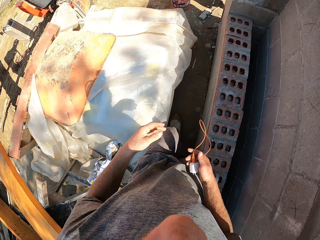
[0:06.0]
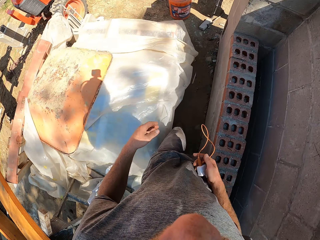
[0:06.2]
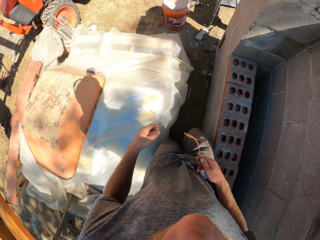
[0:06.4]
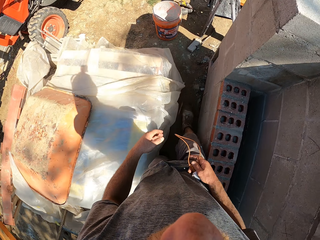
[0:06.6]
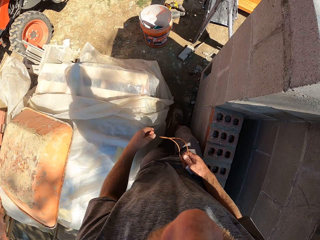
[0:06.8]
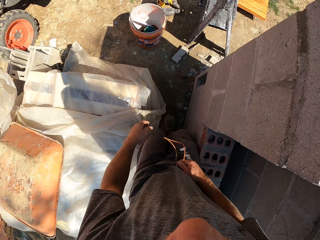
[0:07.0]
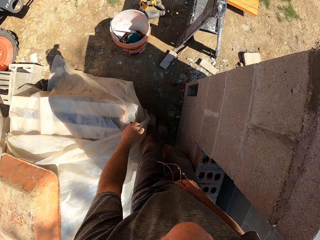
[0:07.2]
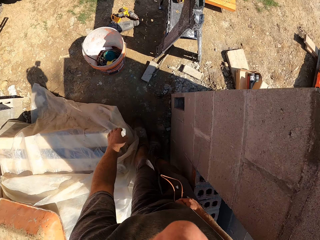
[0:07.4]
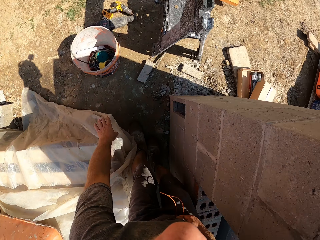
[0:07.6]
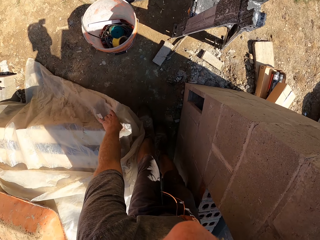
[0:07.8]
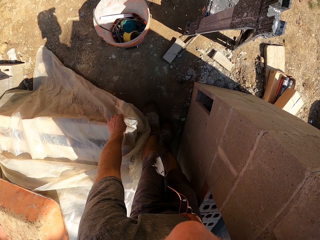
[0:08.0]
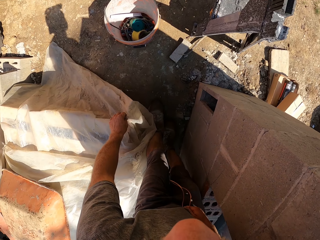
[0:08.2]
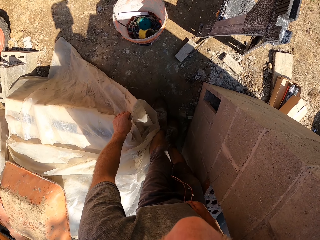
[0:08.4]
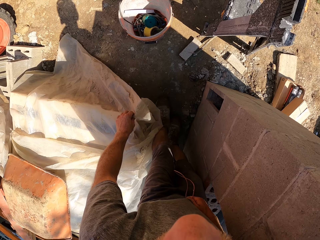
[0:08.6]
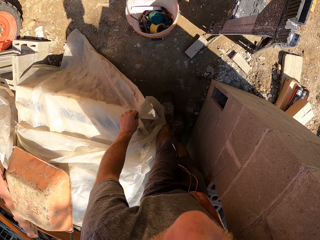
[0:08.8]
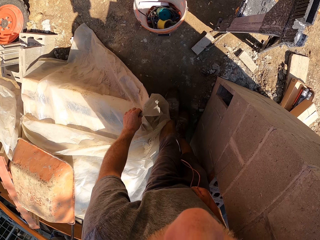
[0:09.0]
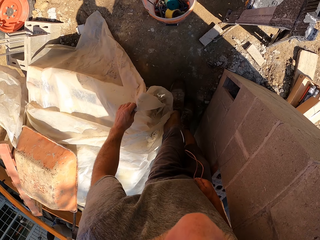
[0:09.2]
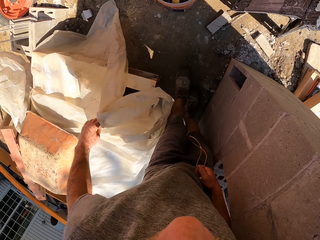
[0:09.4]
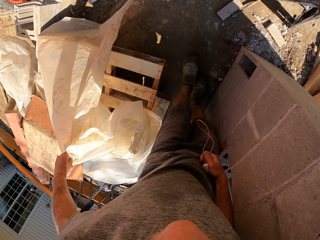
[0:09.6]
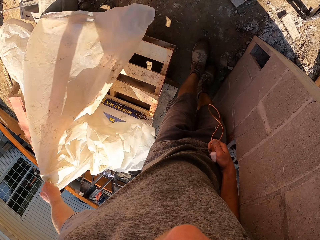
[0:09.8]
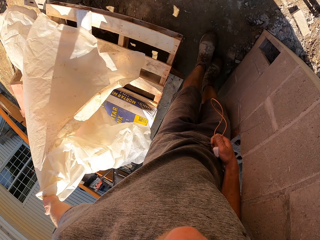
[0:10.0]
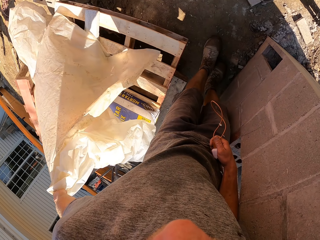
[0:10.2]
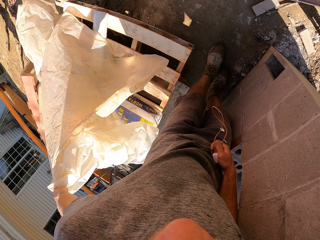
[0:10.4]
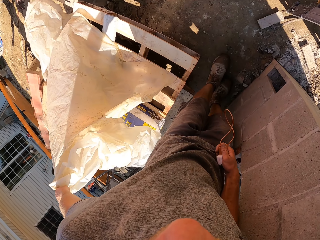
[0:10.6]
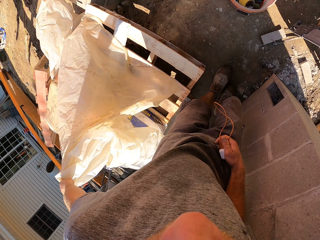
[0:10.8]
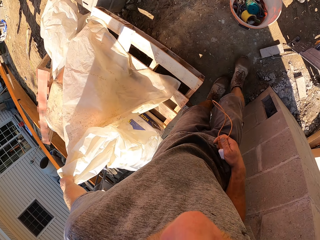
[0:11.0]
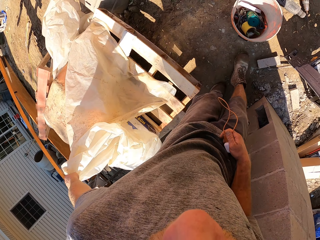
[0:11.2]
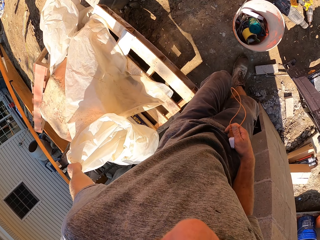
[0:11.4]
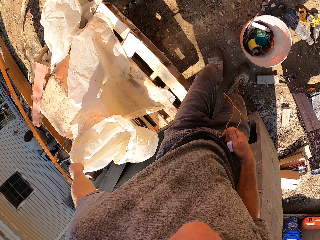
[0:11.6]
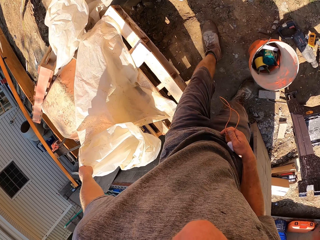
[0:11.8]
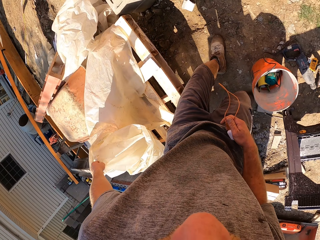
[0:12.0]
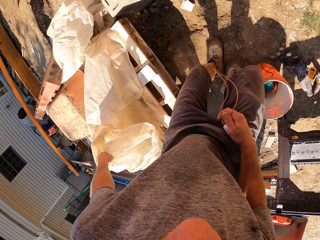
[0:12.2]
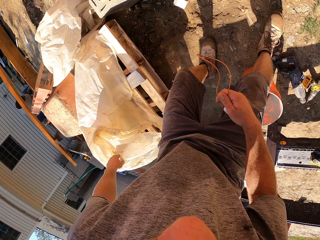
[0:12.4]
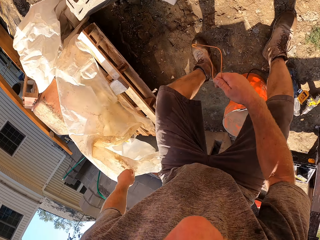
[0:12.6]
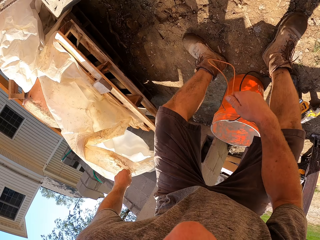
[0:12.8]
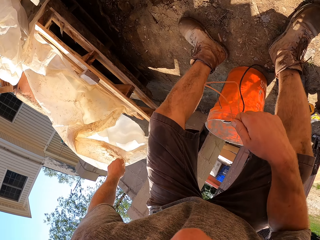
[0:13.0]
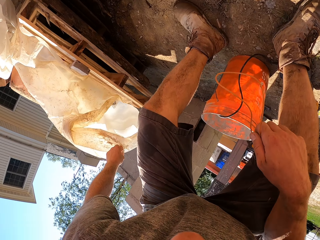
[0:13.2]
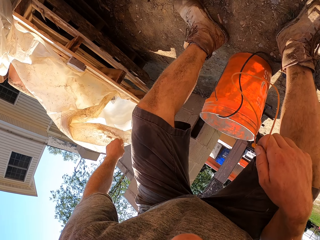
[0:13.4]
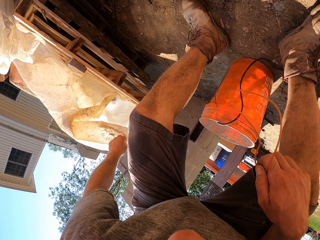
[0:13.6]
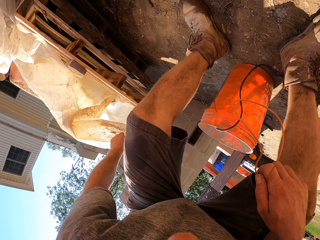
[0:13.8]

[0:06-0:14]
The camera wearer moves a hand away from the face. He holds a polythene sheet. He removes the sheet on a wooden pallet with his left hand. He bends.

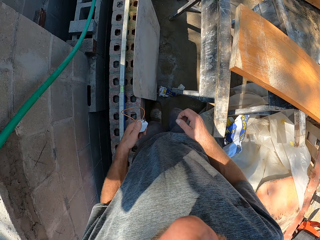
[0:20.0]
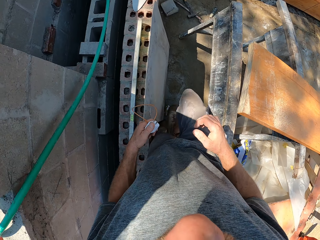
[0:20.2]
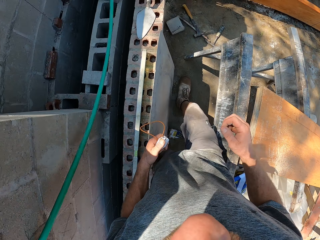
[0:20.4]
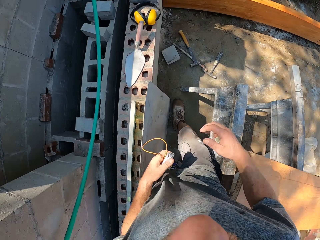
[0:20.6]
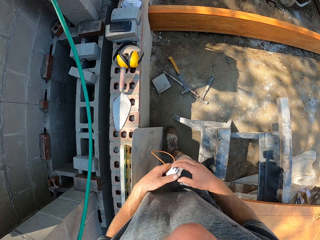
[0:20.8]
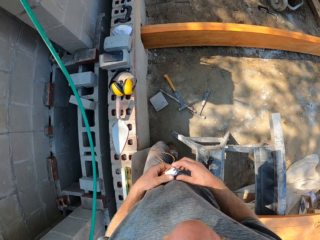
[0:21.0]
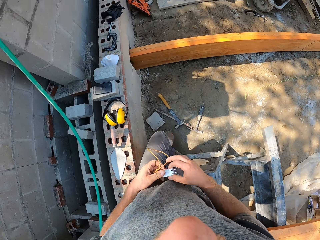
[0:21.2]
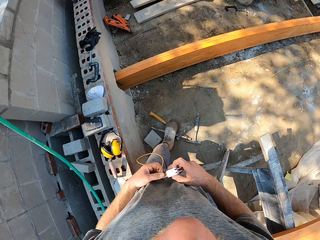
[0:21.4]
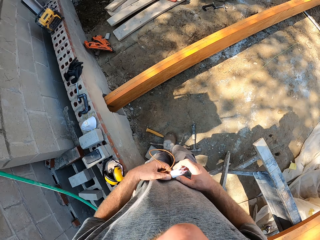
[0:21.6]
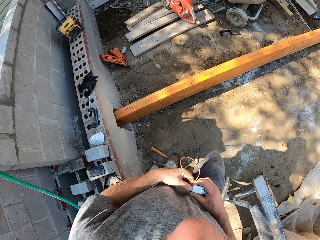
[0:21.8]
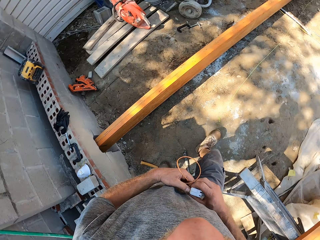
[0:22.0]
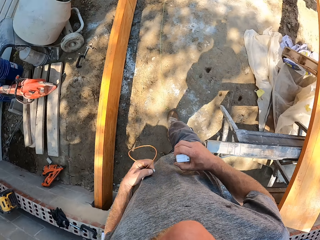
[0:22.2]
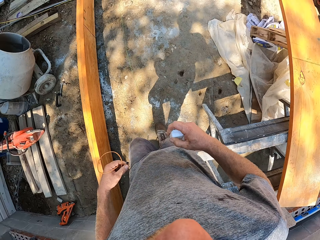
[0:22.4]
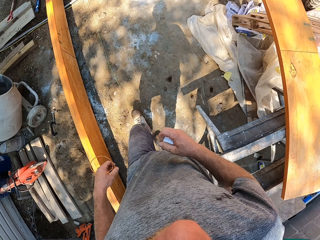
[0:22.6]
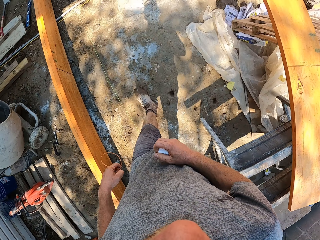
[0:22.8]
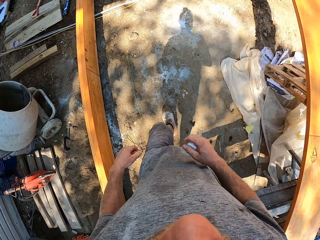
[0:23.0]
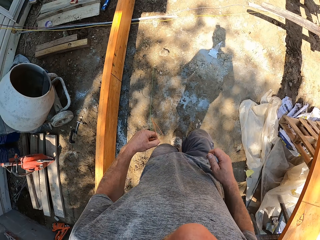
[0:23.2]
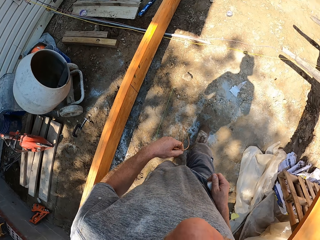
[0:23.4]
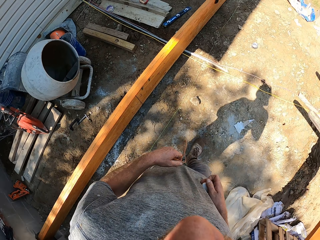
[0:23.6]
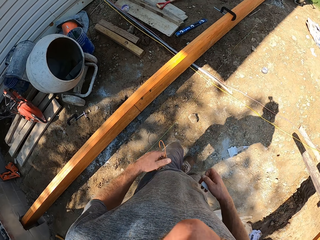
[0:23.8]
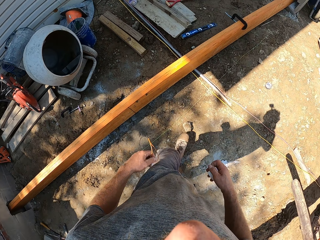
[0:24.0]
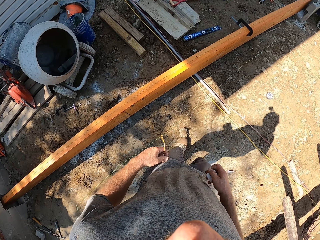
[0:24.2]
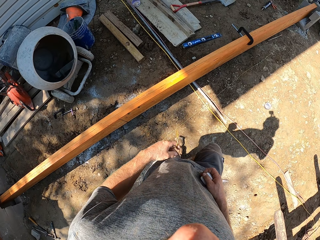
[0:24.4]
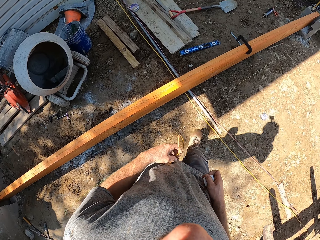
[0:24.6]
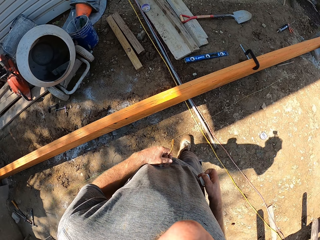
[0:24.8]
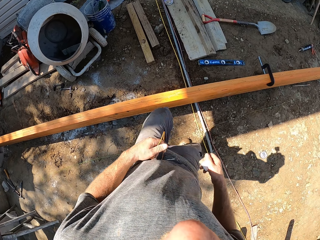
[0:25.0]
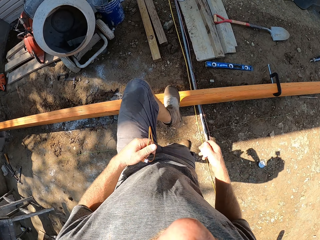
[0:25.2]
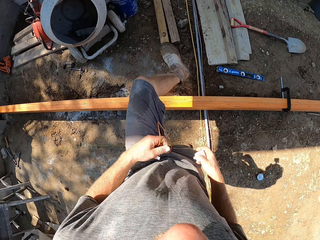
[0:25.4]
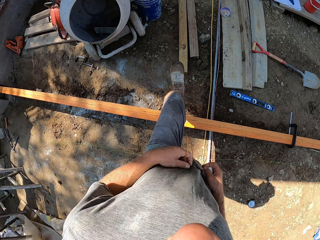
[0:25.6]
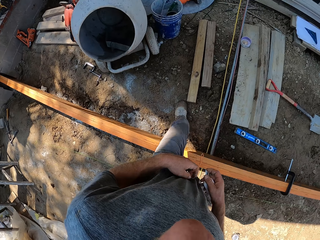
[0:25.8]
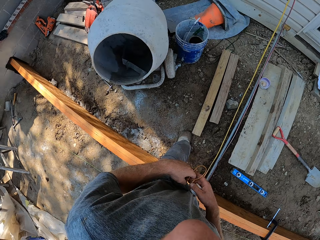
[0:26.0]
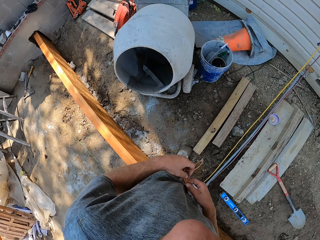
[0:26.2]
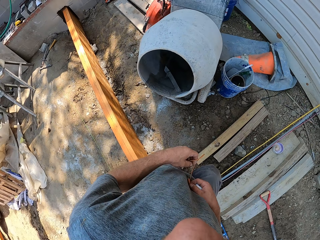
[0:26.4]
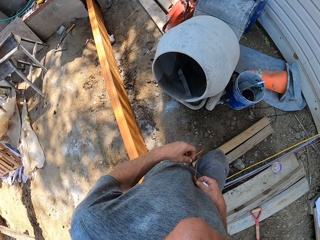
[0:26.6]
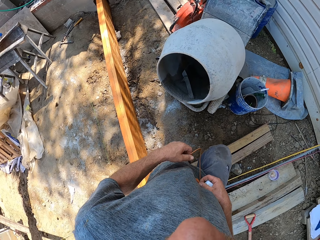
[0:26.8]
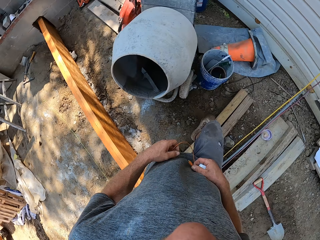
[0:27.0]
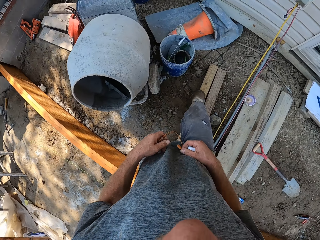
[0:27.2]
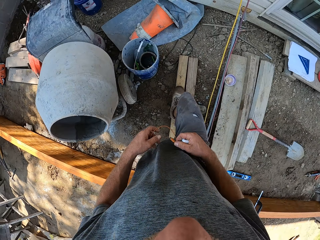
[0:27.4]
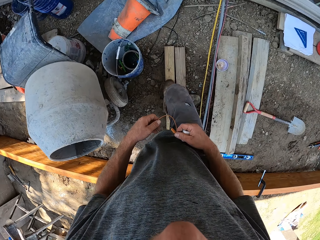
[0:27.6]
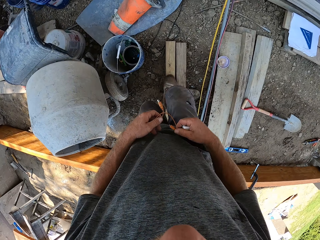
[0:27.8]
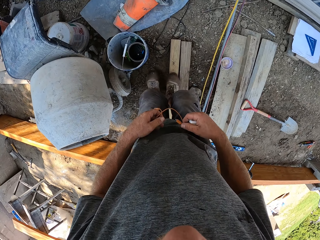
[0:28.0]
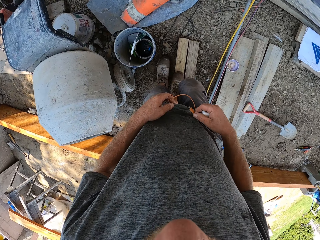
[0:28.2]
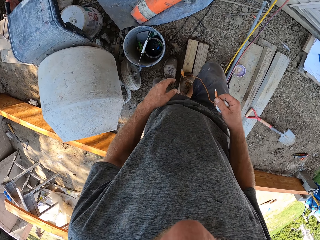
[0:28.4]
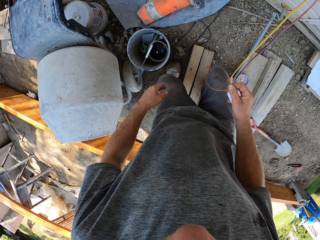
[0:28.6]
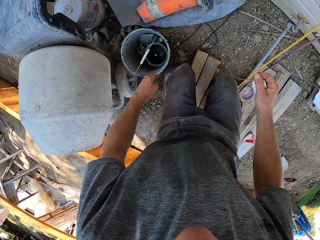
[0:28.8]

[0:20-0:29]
The camera wearer holds a charger. He detaches the adapter of the charger from the cord with both hands. He holds the cord and adapter with his right hand. He removes his left hand from the cord.

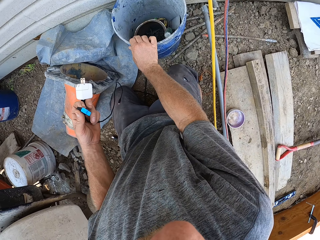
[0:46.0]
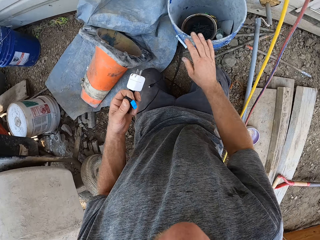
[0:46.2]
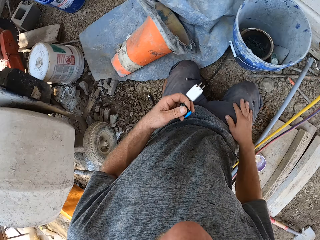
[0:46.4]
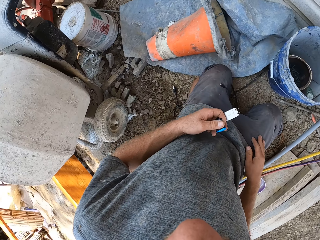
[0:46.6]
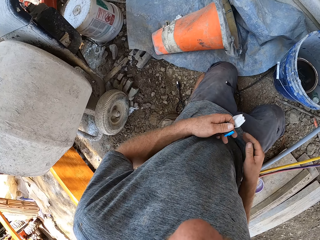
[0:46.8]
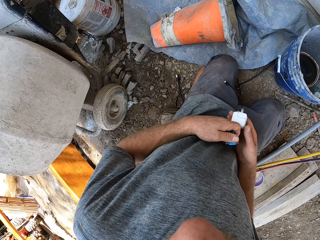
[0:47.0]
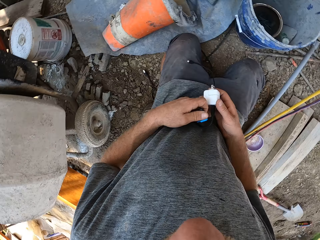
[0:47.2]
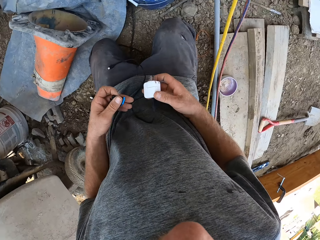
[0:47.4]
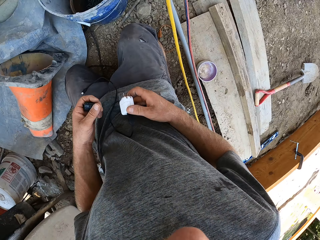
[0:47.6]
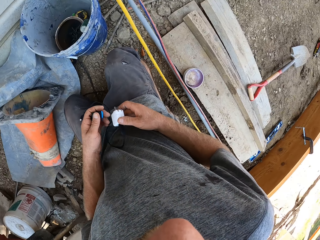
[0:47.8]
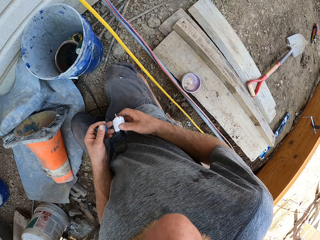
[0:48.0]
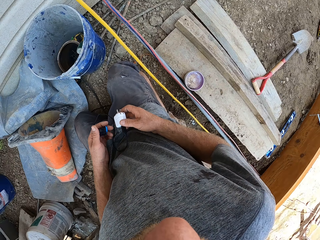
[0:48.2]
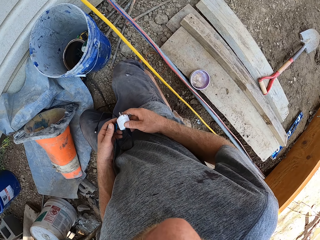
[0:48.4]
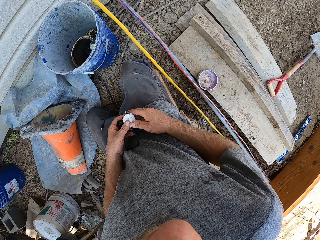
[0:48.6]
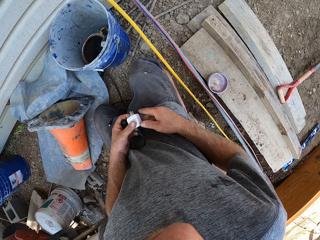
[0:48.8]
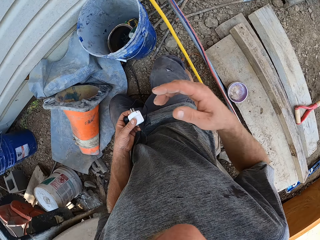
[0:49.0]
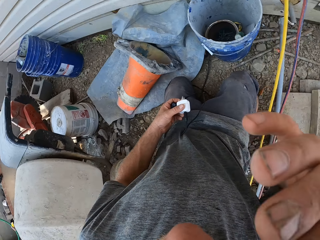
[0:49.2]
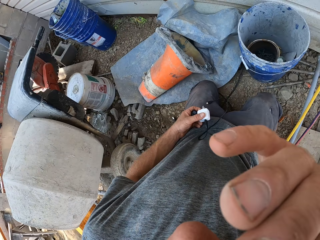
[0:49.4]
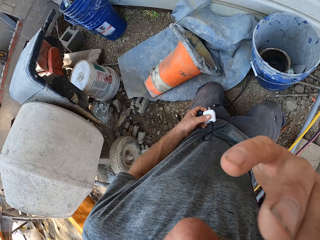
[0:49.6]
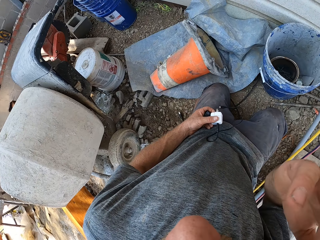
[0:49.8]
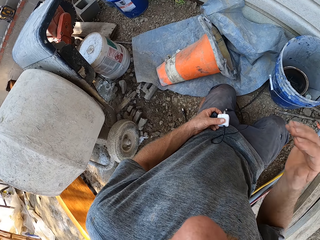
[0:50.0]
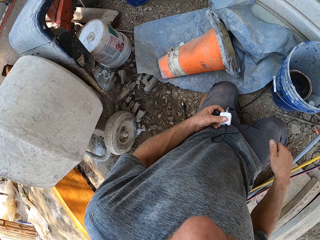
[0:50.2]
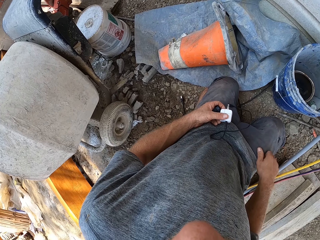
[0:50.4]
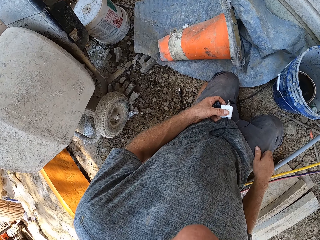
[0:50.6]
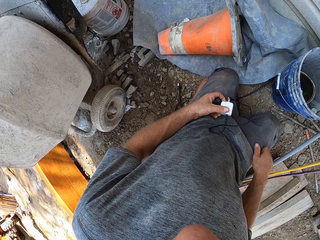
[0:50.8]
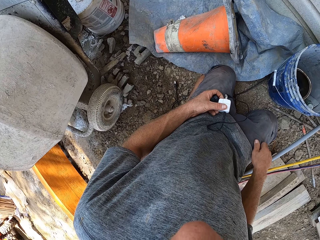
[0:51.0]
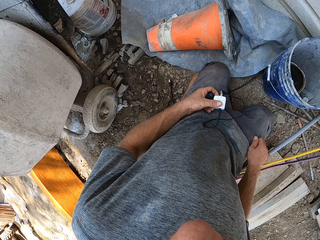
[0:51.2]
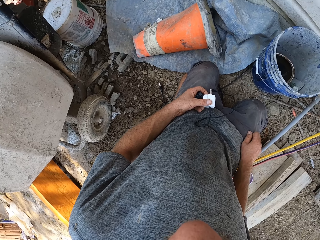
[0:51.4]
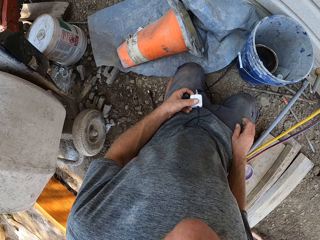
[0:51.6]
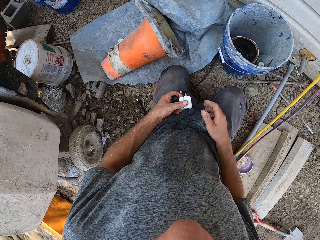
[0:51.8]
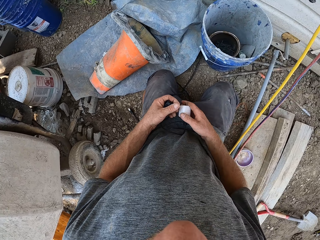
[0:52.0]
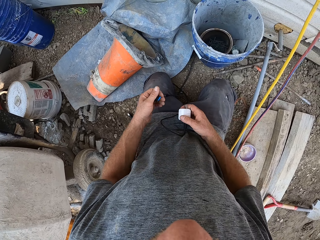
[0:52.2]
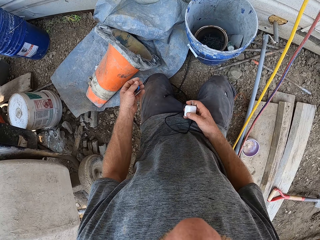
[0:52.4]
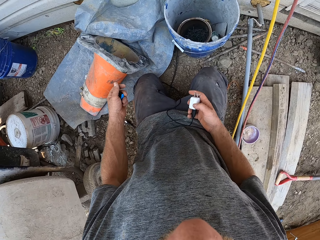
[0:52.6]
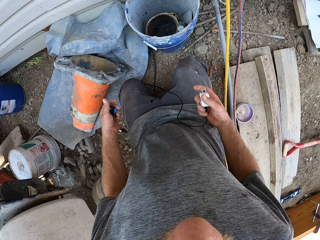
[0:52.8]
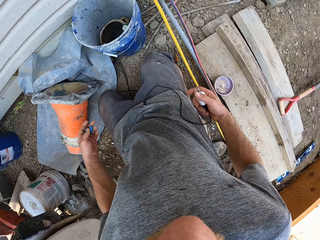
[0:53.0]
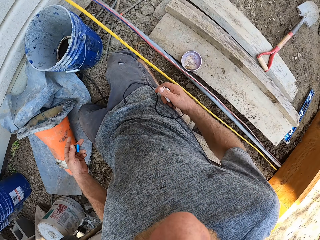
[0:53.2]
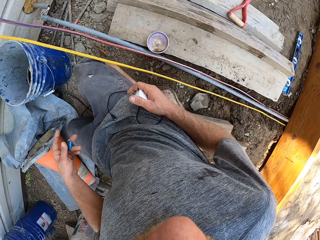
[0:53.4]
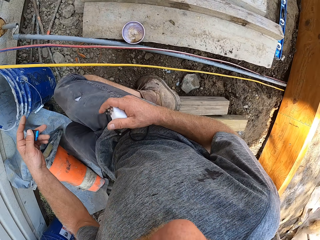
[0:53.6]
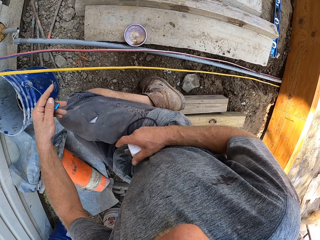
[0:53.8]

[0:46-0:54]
The camera wearer moves a hand away from the bucket. He holds a charger. He transfers the charger from his left hand to his right hand. He moves a hand towards the face. He scratches his nose with his right hand. He lowers a hand. He cleans his right hand on his trouser. He transfers the charger from his left hand to his right hand. He holds the charger.
